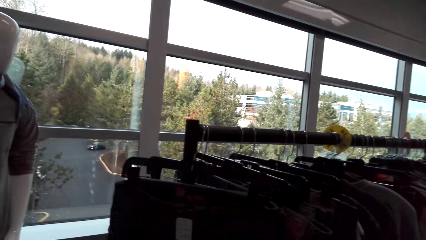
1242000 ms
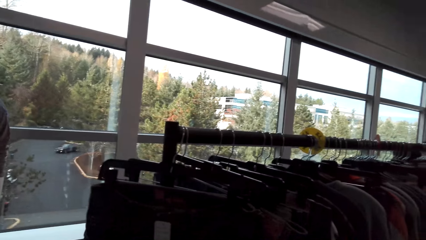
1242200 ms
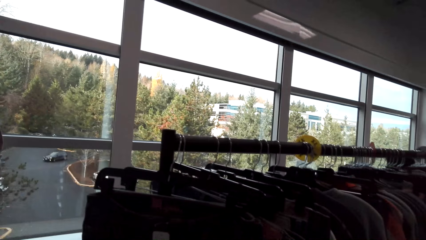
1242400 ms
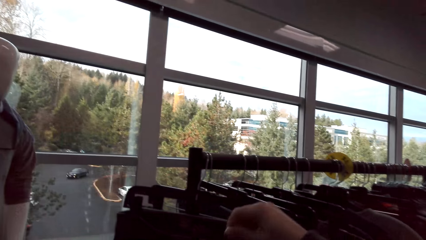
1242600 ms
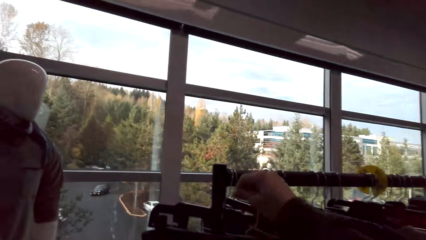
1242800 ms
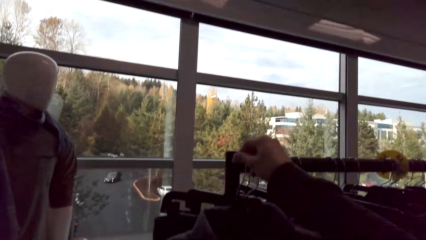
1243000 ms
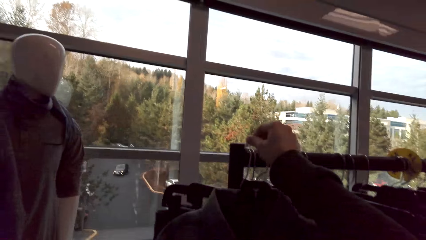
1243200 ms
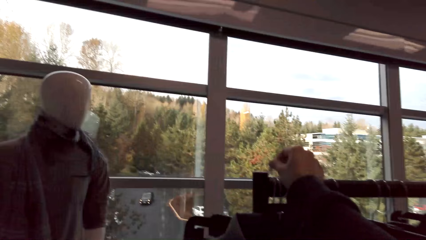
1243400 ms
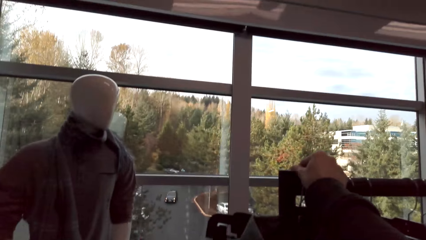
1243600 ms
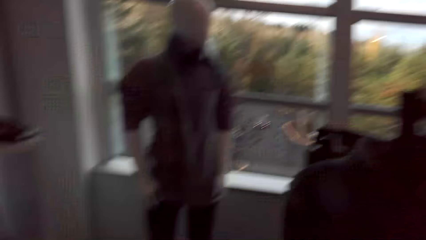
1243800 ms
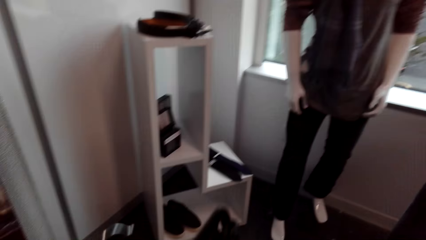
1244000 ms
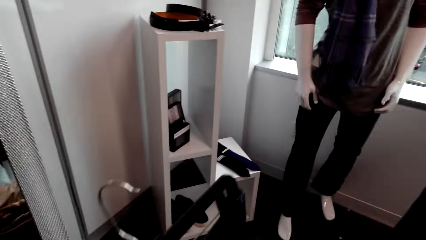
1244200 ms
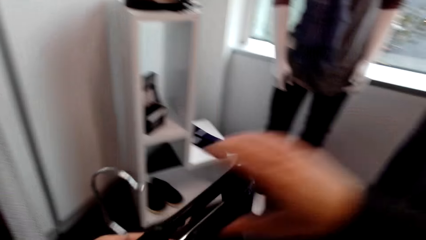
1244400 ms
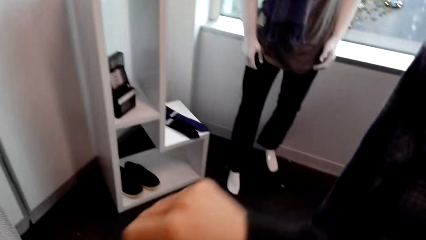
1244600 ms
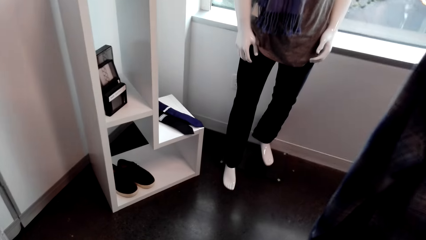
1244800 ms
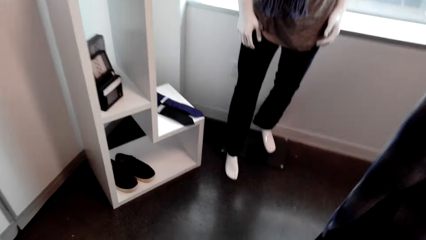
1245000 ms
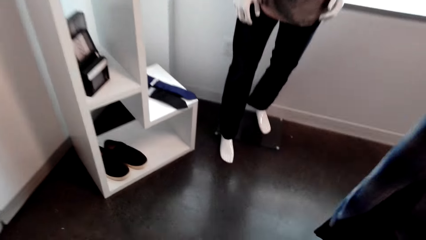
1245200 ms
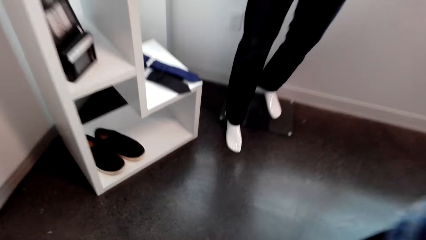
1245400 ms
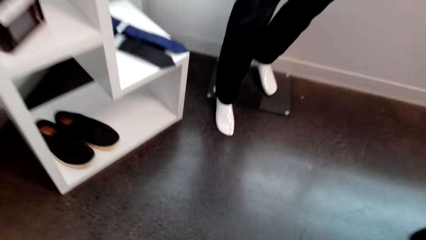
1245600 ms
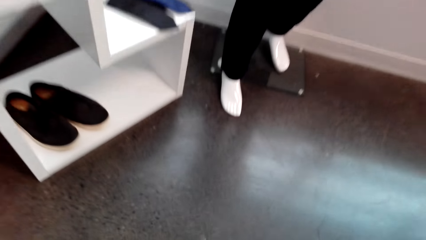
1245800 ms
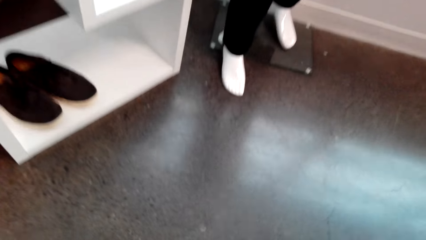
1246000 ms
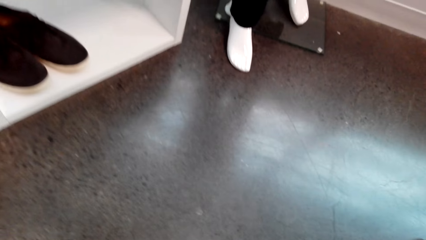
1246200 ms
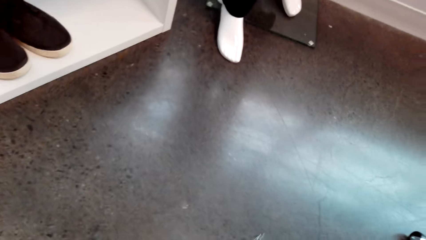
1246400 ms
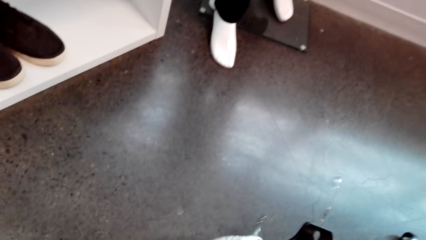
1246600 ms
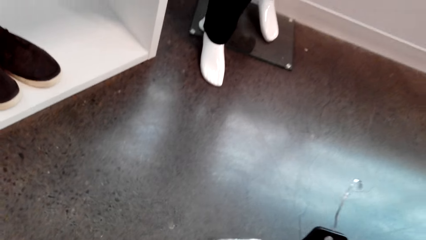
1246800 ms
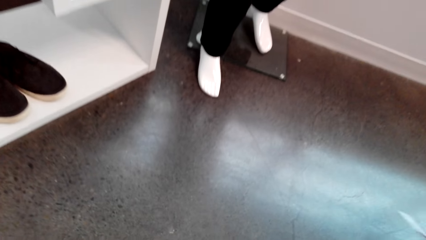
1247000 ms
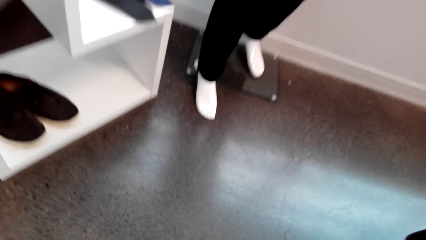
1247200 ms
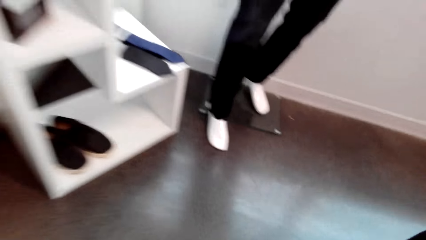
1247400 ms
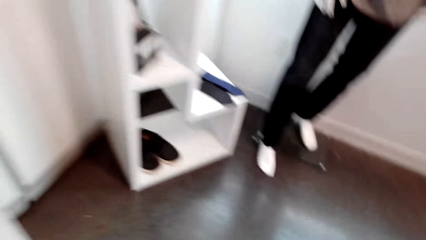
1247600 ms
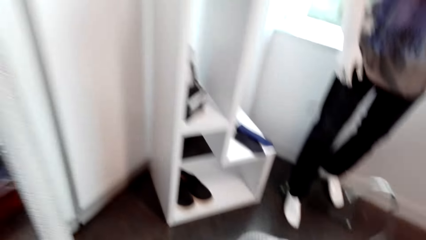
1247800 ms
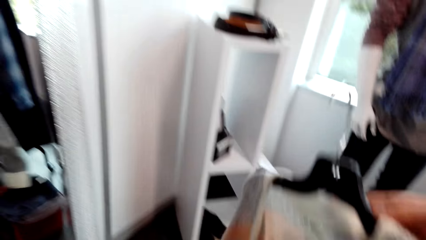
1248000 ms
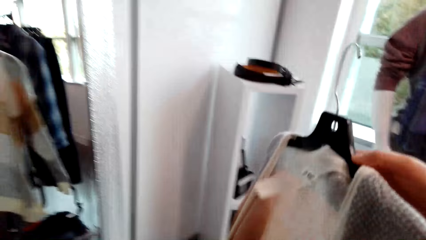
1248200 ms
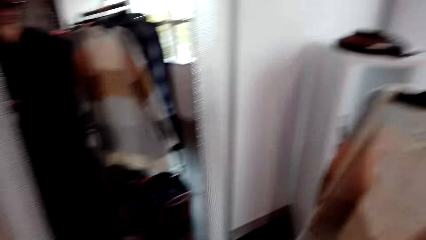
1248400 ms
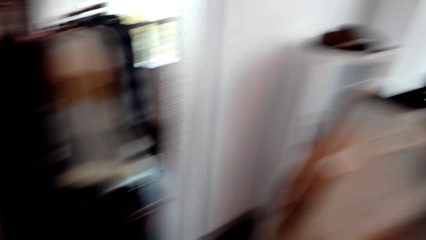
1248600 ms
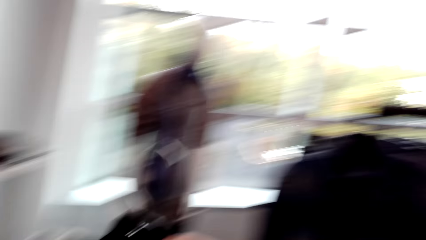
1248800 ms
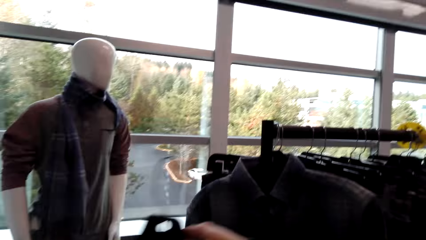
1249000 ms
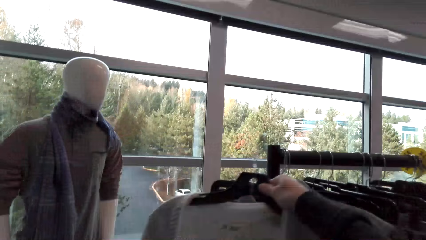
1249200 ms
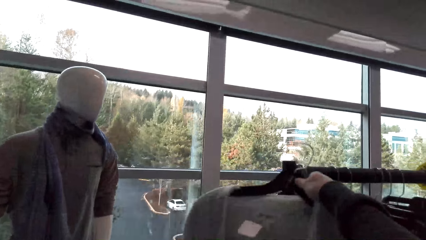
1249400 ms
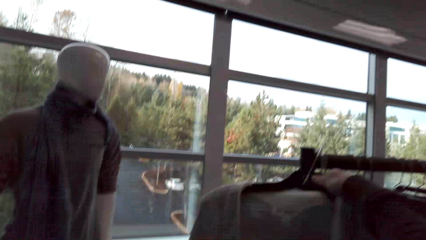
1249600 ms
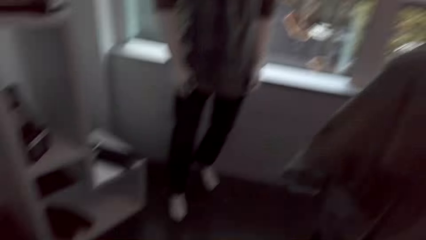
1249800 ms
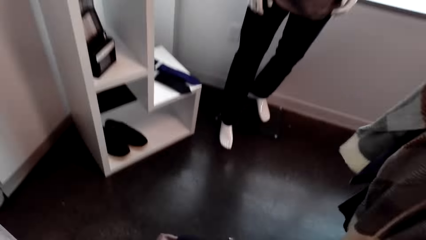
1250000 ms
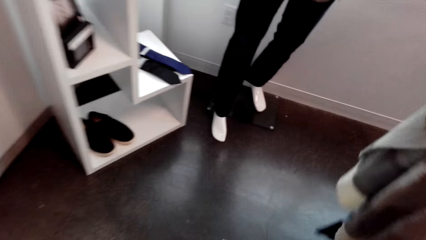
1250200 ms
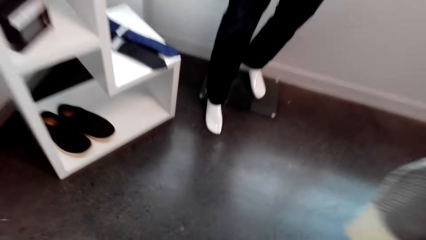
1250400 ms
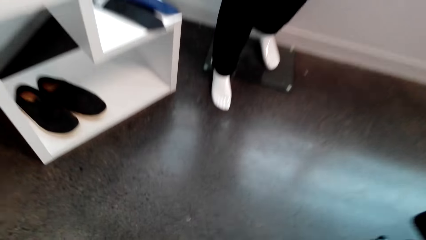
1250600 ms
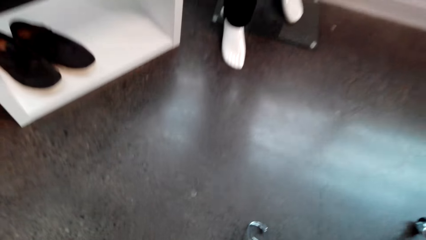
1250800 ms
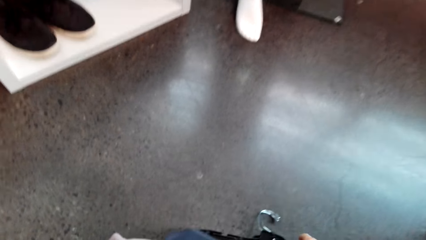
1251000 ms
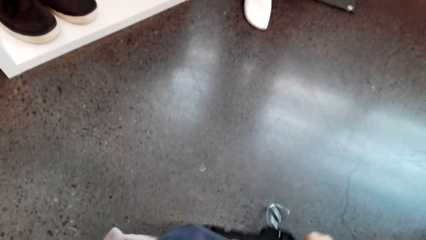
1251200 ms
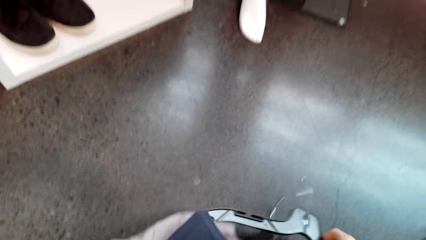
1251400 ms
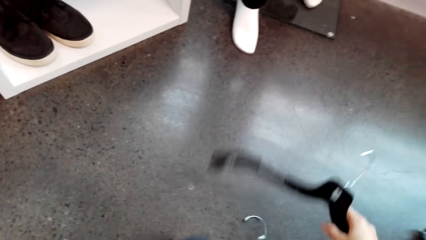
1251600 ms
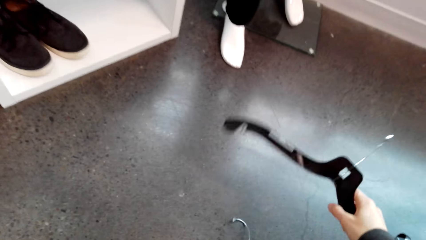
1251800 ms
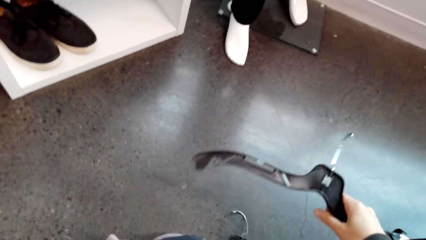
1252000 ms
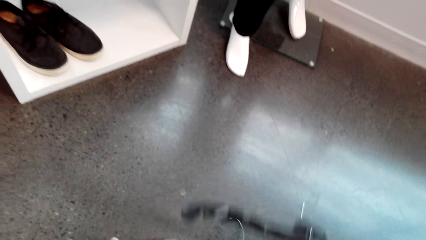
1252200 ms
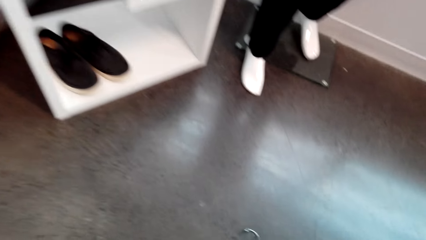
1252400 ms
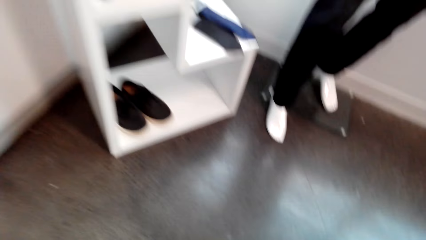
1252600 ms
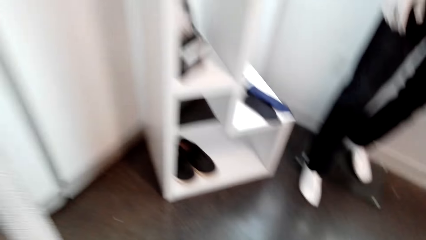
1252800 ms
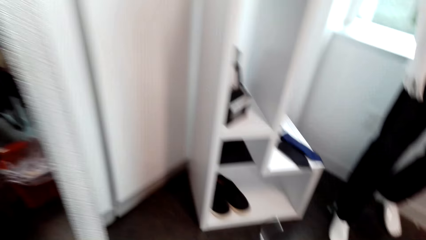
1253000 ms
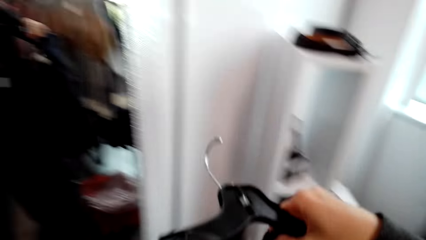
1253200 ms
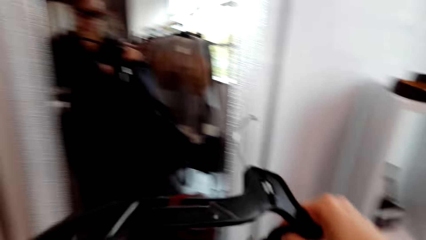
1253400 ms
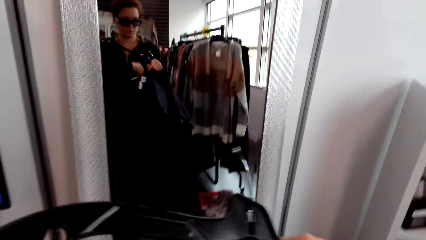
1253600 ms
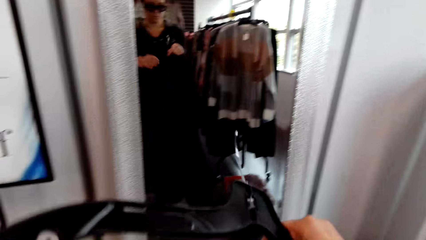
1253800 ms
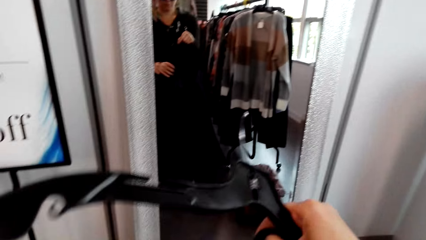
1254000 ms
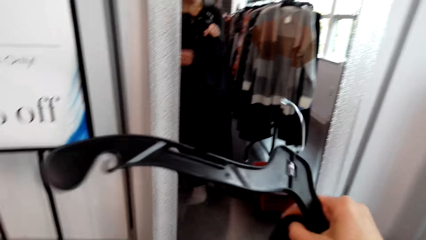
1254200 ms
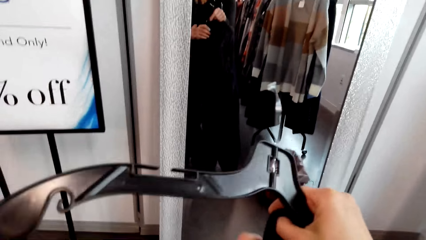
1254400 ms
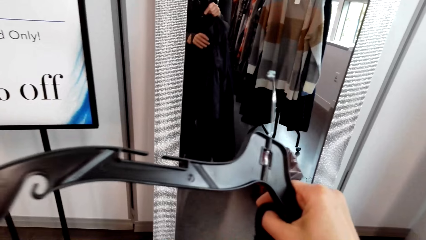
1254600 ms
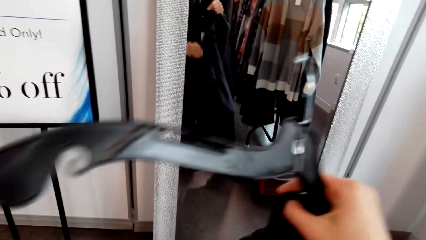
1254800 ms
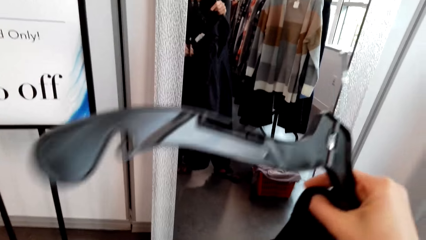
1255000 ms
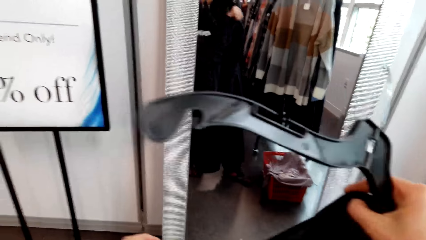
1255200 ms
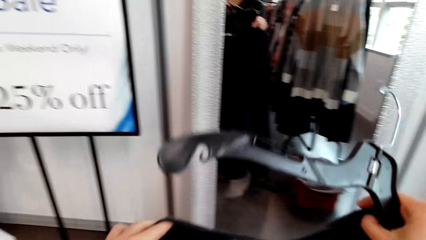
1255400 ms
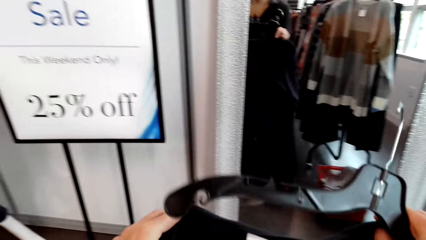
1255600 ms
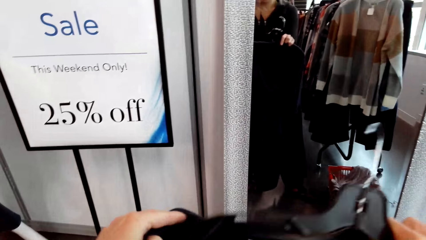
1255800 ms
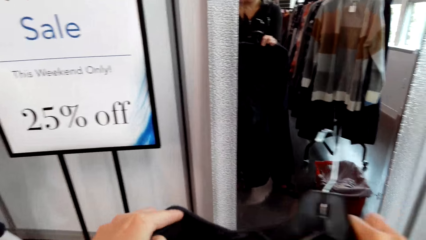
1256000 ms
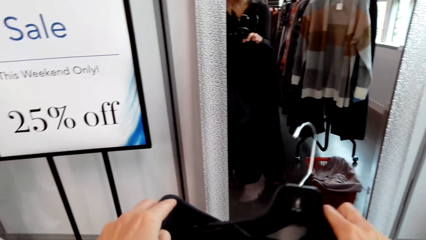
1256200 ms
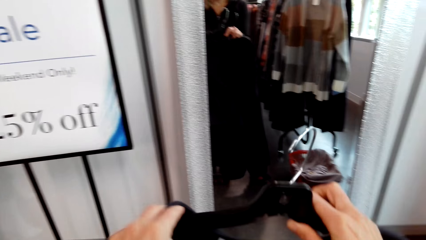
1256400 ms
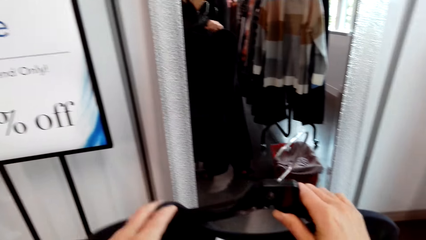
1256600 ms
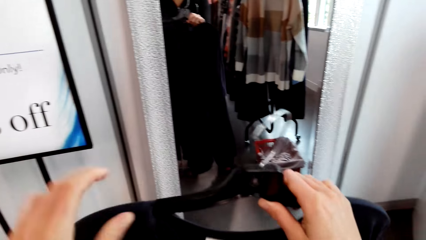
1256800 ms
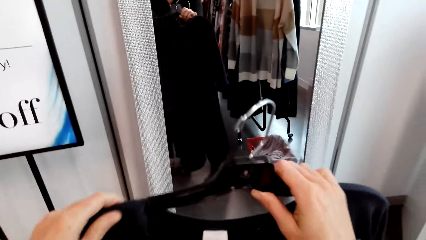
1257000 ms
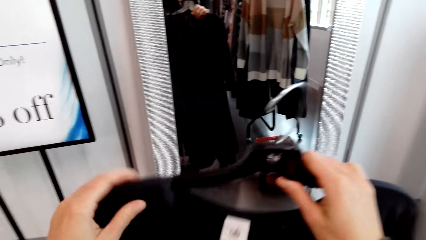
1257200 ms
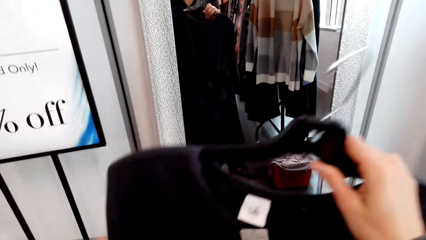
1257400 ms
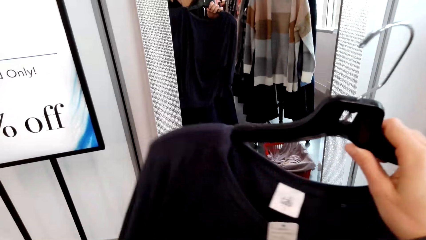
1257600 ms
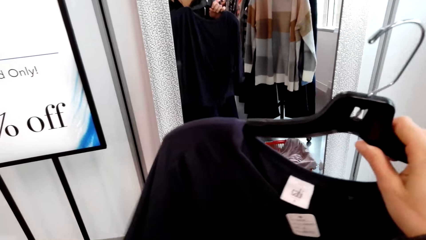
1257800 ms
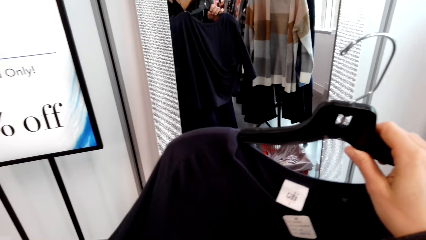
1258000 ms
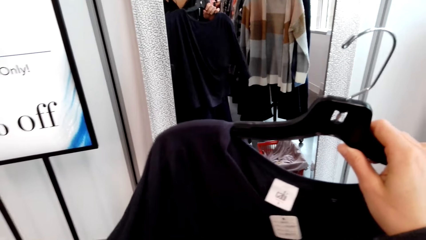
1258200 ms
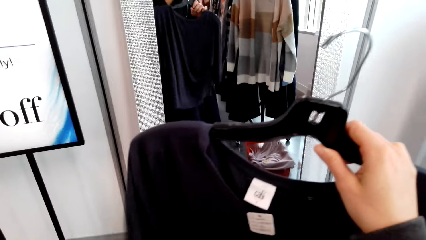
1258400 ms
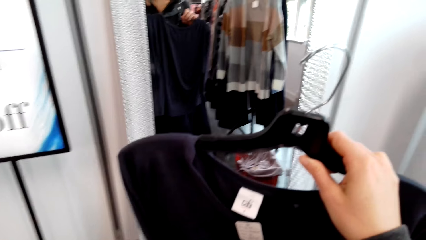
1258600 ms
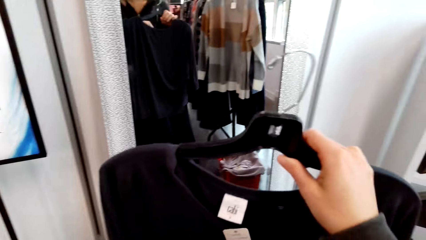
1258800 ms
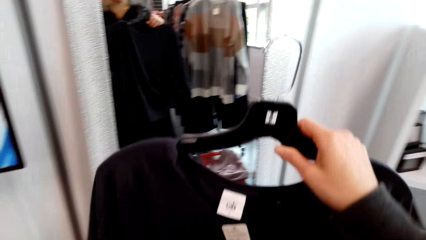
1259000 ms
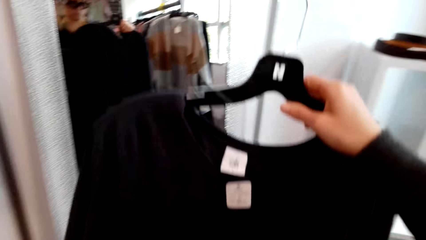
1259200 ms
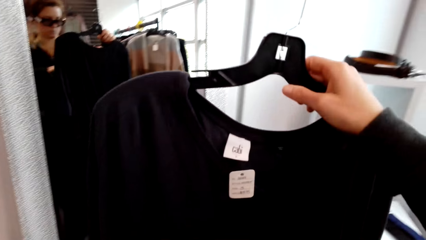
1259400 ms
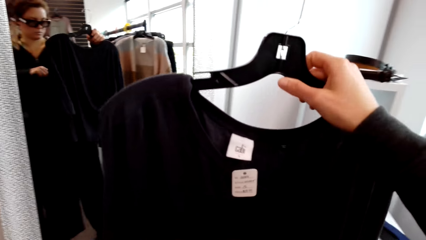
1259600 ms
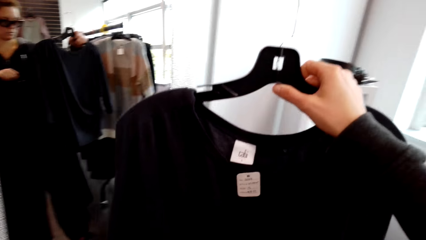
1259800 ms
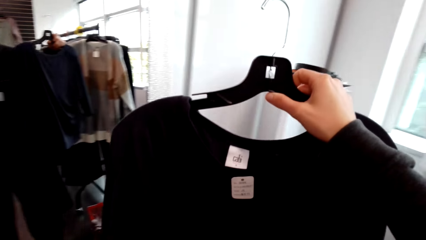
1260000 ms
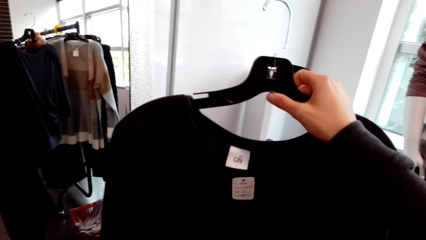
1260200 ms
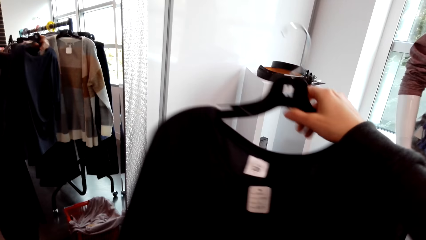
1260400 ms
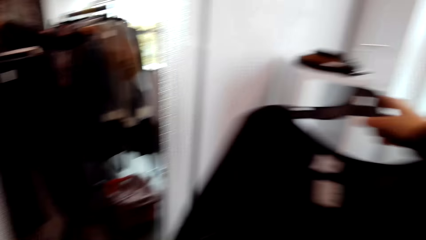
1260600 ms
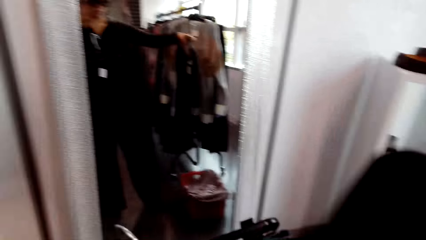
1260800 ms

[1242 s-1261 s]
The camera wearer picks up a cloth. They pick a hanger. They inspect the cloth. They hang a sweater top.
